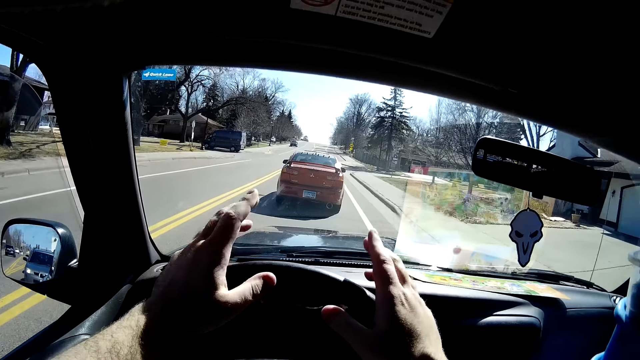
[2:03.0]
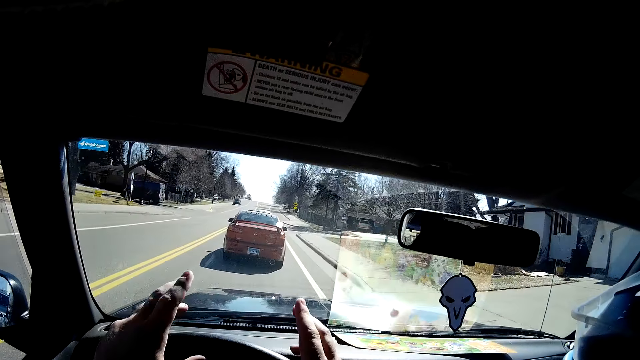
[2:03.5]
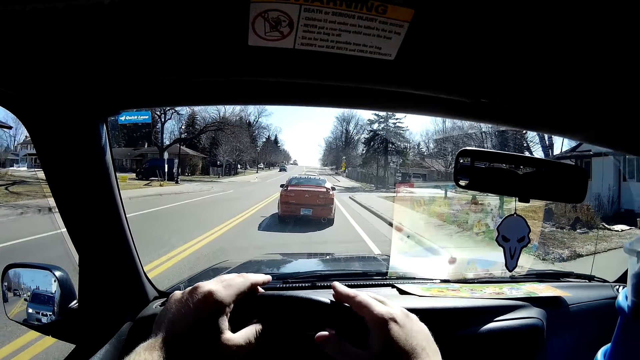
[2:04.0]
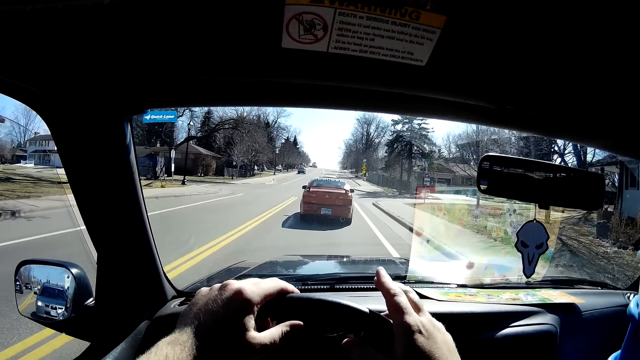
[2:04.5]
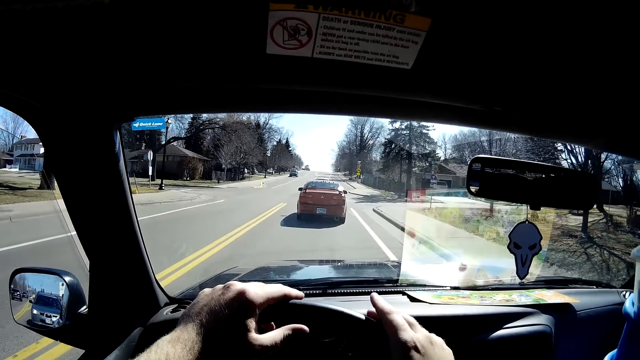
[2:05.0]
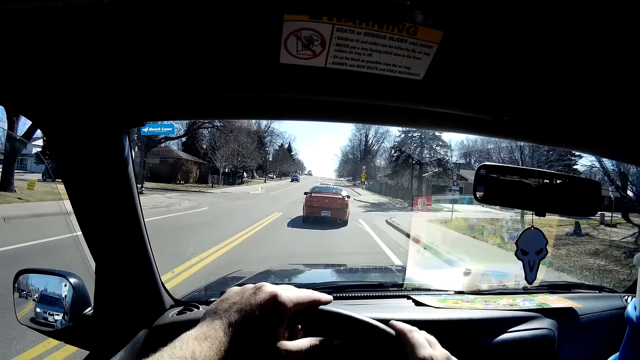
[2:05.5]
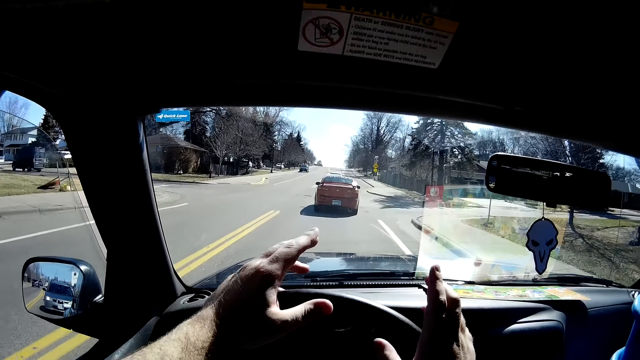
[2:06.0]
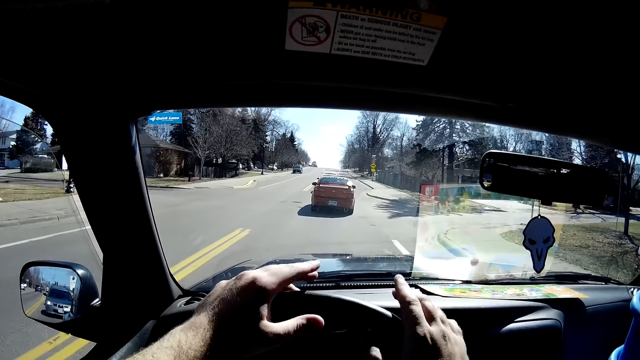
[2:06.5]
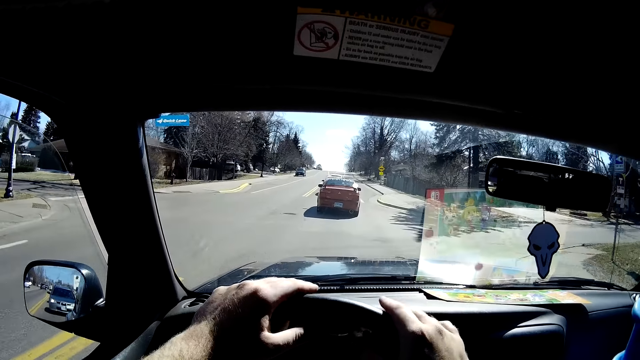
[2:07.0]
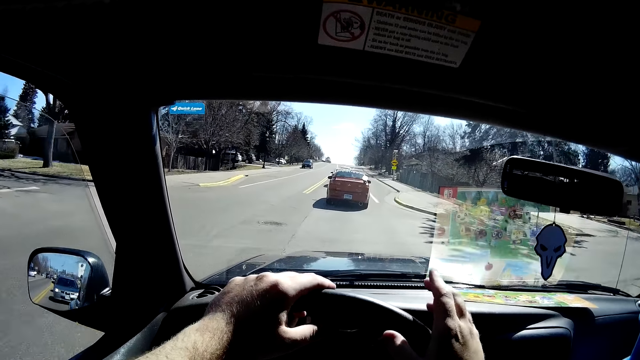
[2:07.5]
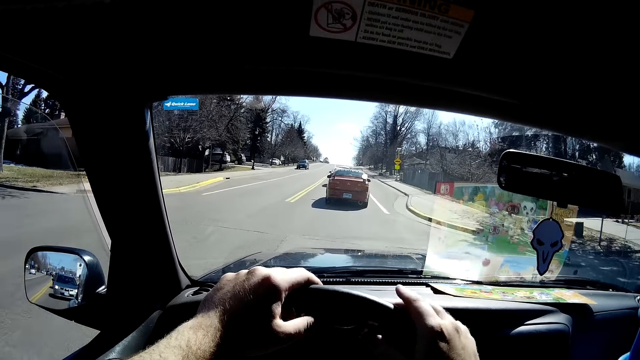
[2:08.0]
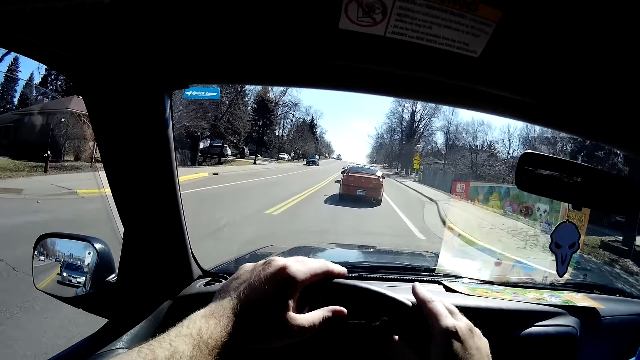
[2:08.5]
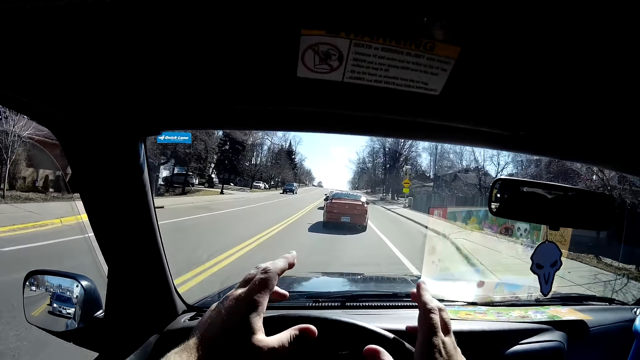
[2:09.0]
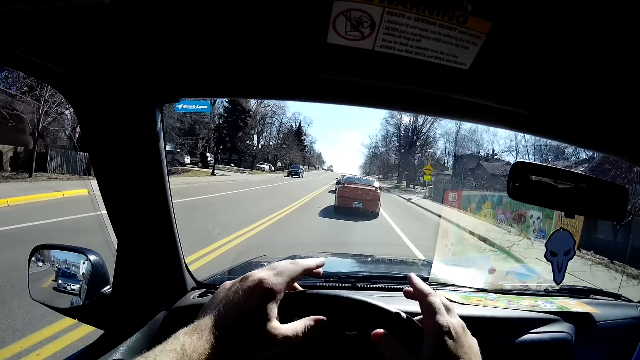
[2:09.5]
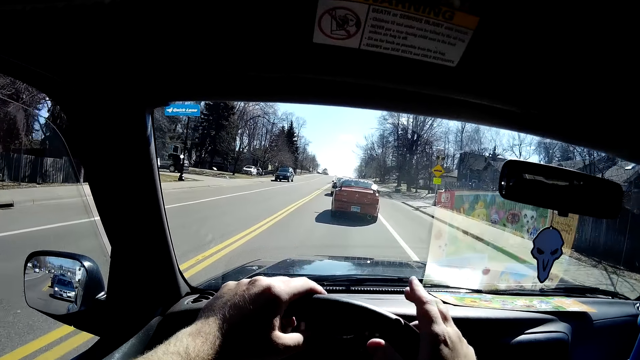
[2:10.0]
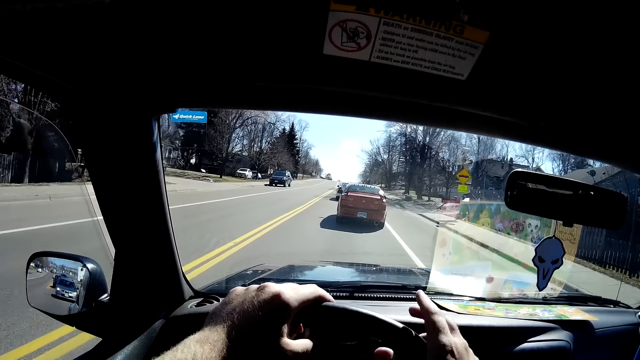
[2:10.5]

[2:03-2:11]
The camera wearer drives the car.

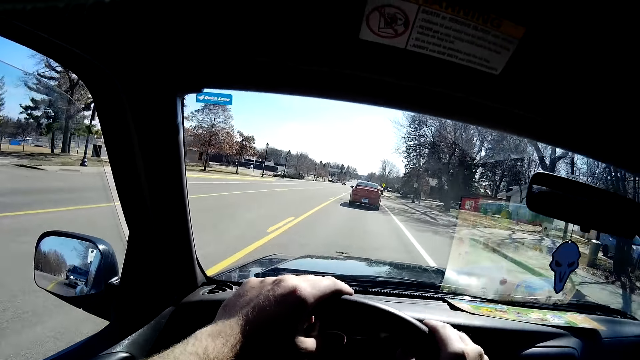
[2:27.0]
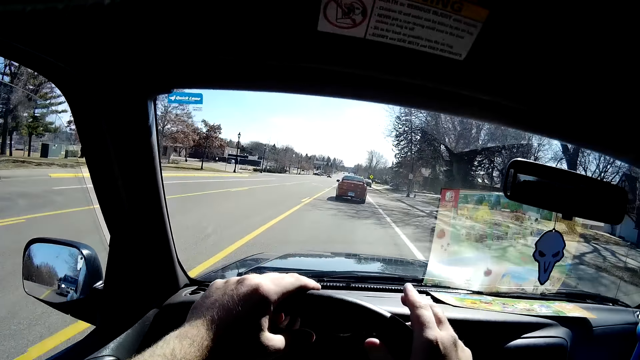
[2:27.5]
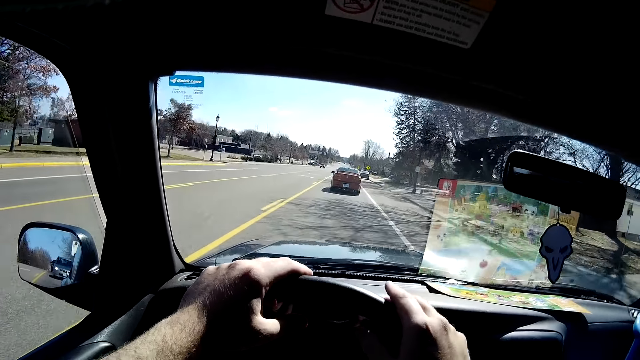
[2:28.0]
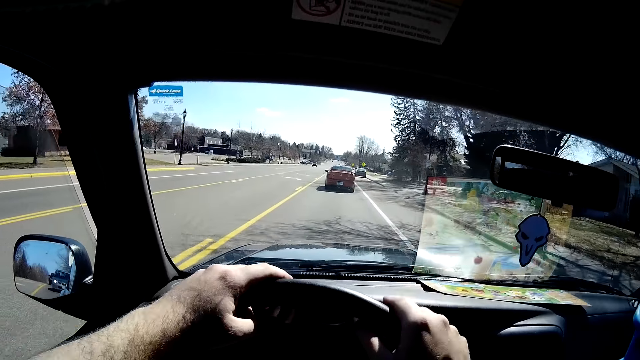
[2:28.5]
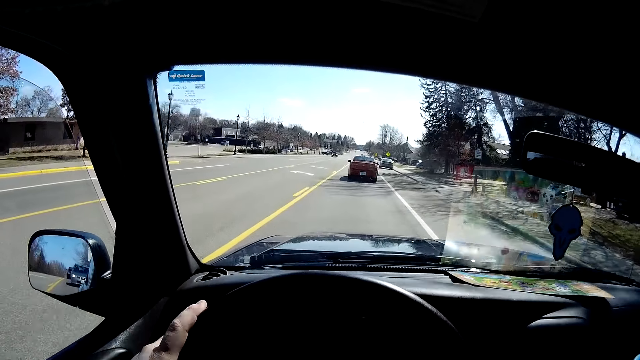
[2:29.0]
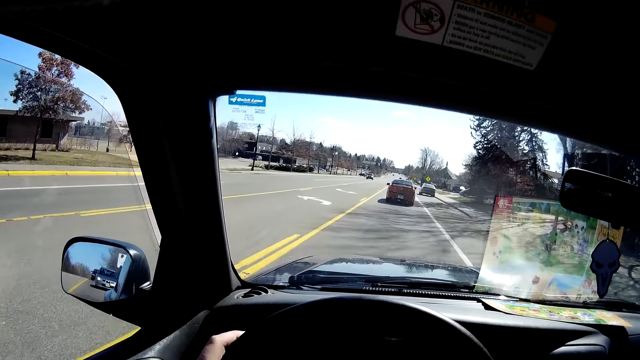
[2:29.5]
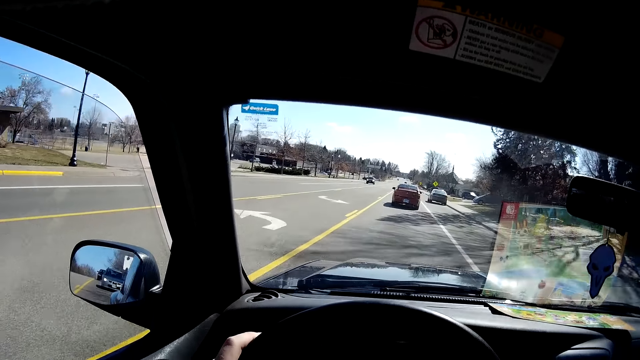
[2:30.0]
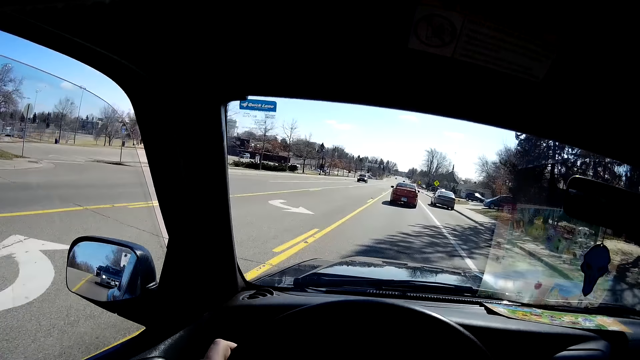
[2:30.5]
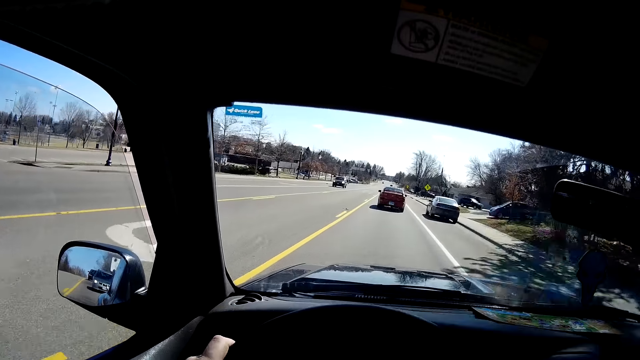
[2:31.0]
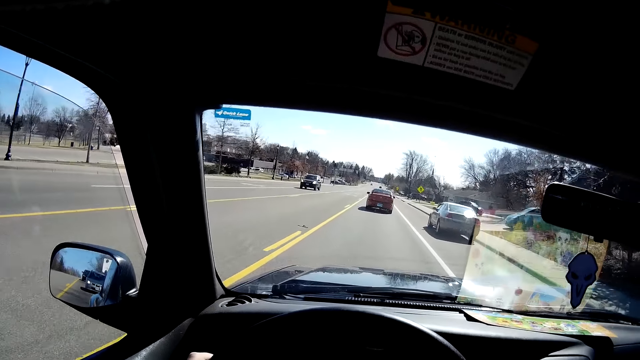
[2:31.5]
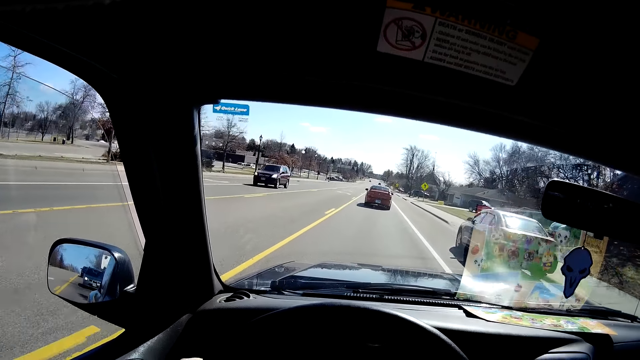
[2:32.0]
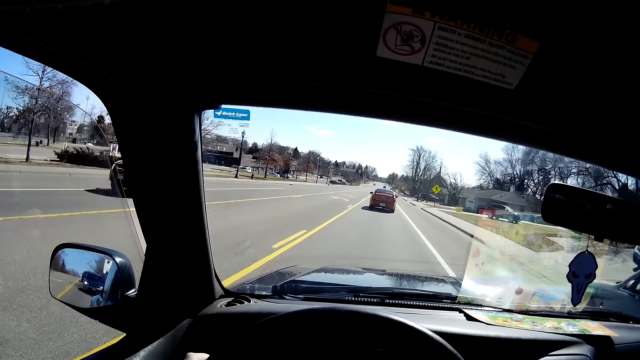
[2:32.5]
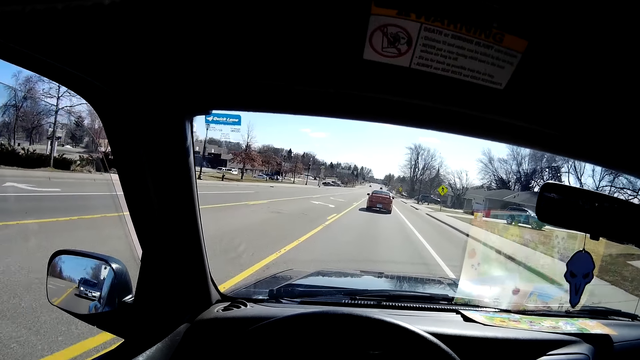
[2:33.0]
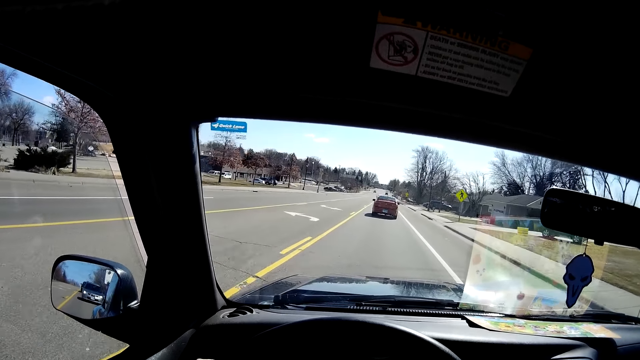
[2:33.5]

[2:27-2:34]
The camera wearer stops tapping his hands on the steering wheel.

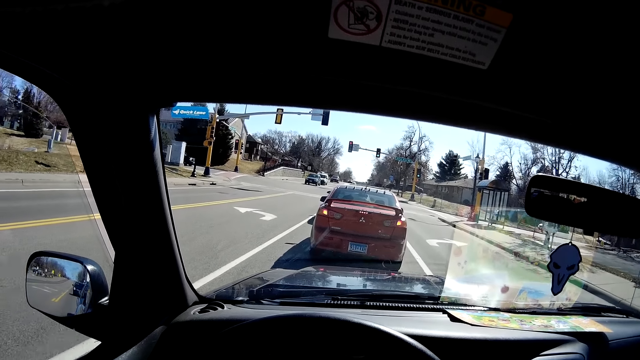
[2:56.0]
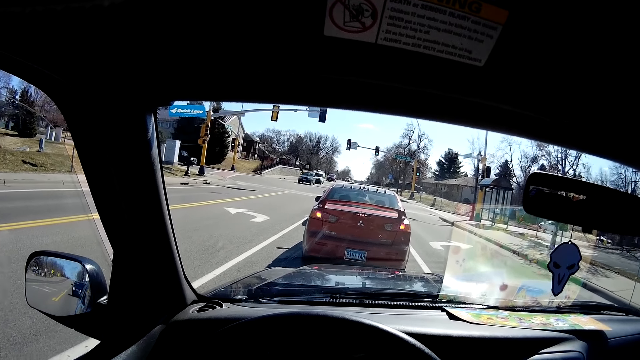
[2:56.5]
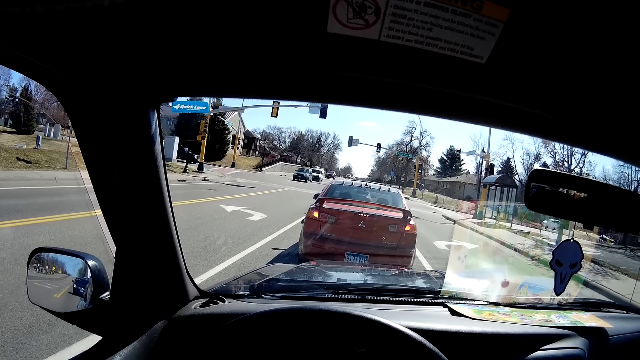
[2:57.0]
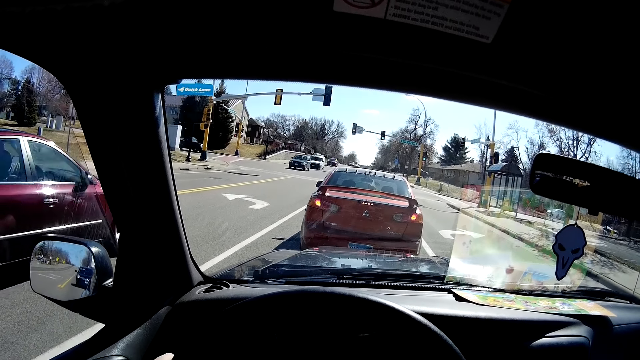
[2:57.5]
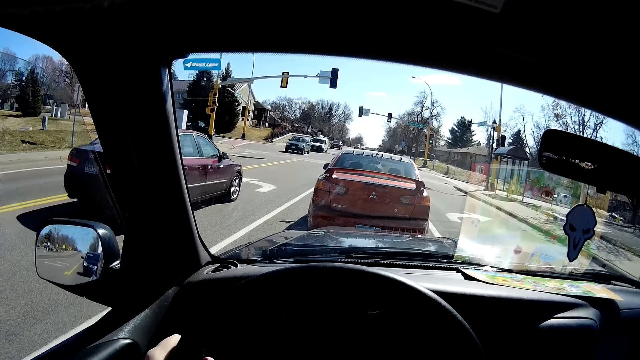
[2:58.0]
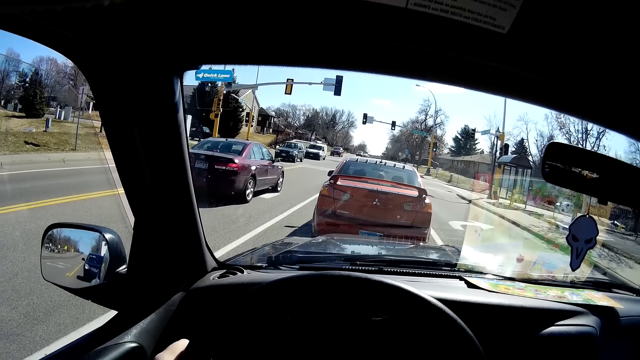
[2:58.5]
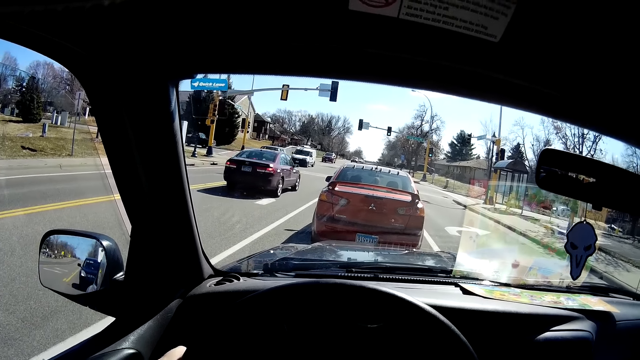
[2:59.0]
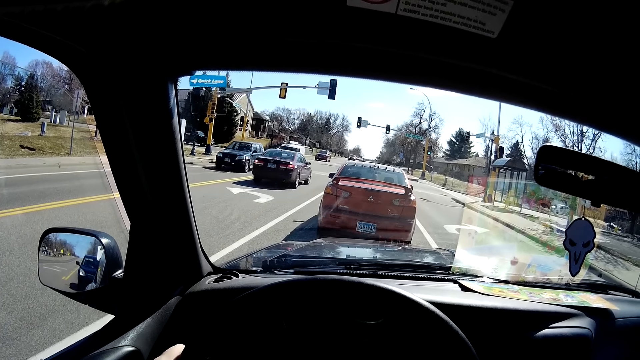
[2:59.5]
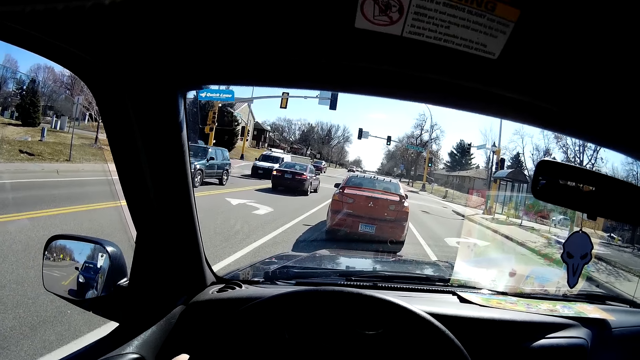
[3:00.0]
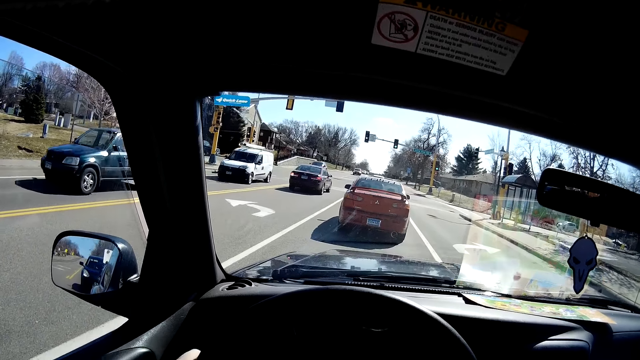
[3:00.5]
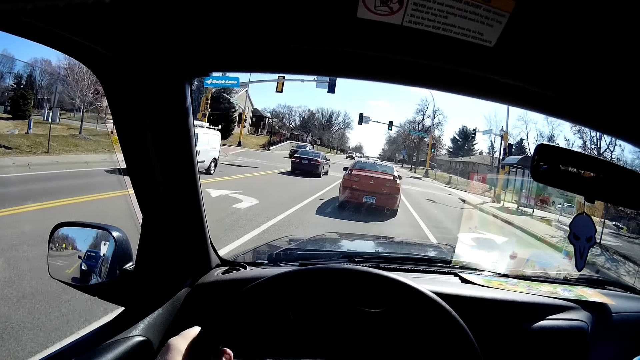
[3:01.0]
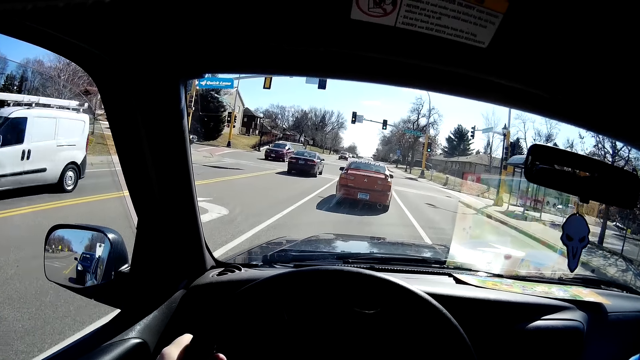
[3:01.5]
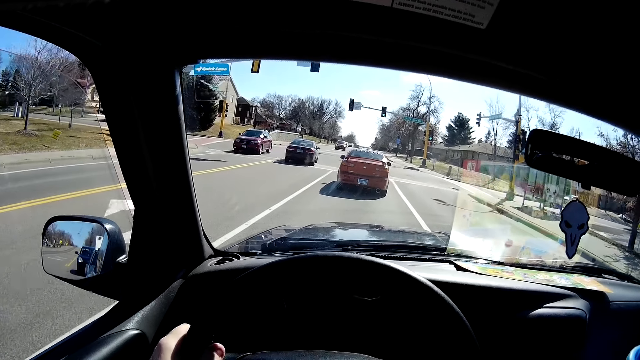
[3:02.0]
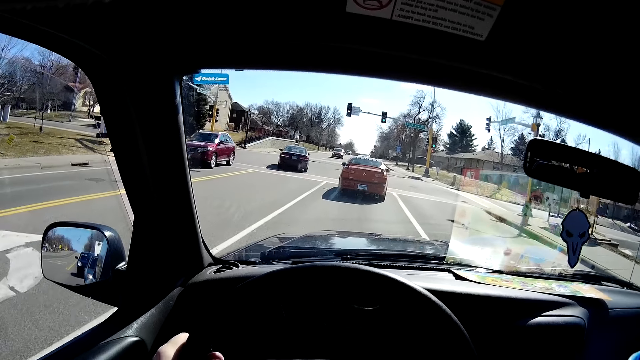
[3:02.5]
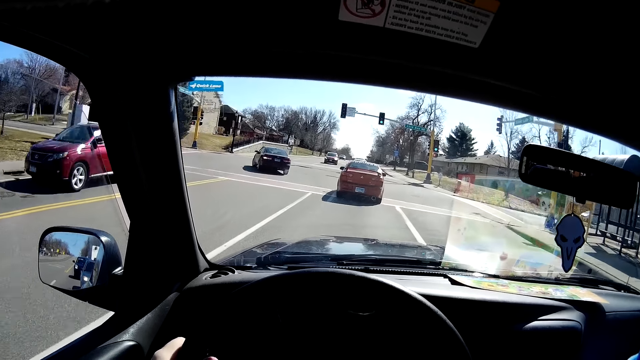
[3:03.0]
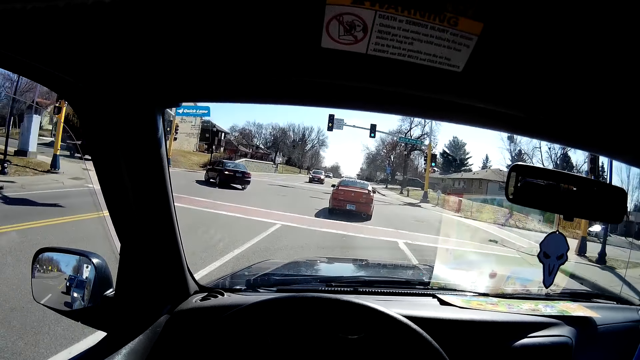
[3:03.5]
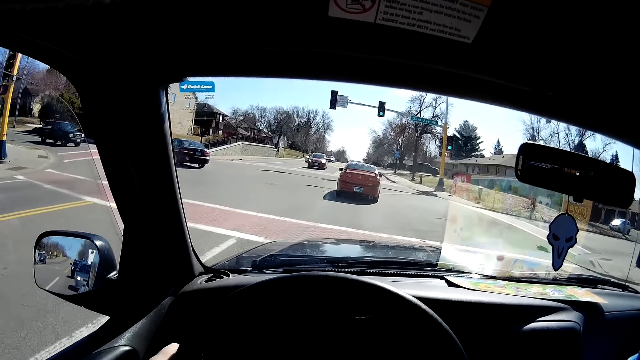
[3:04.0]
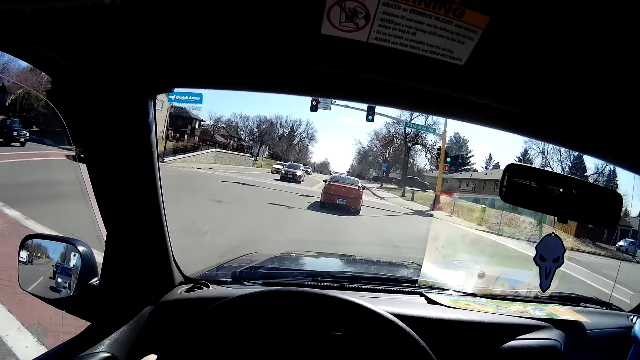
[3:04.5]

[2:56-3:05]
The camera wearer stops behind the red car on the highway. They drive forward on the highway.
